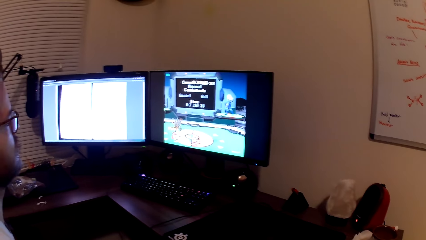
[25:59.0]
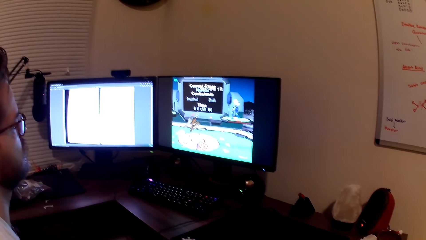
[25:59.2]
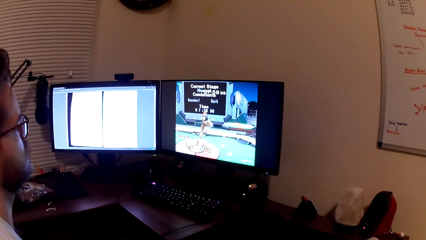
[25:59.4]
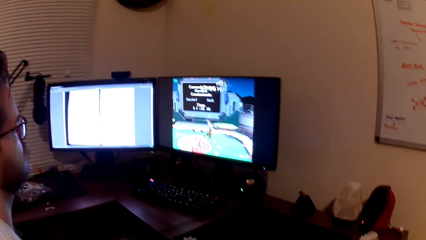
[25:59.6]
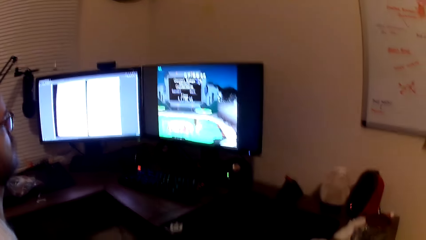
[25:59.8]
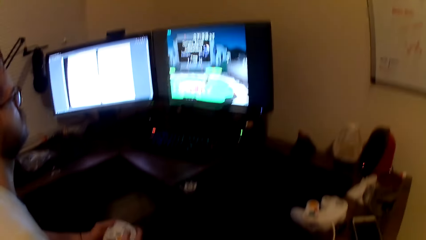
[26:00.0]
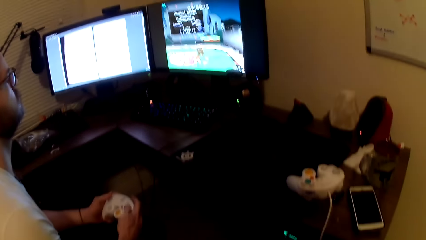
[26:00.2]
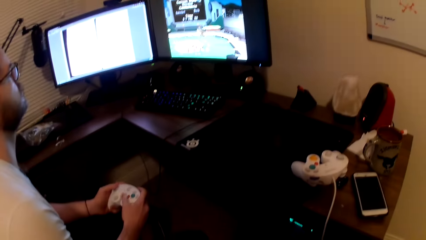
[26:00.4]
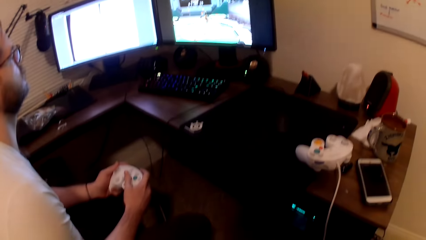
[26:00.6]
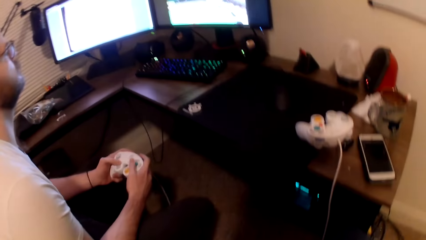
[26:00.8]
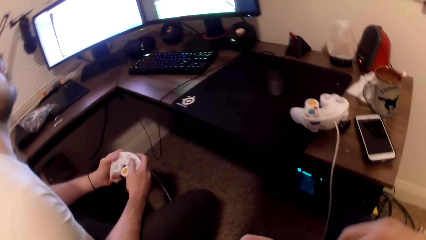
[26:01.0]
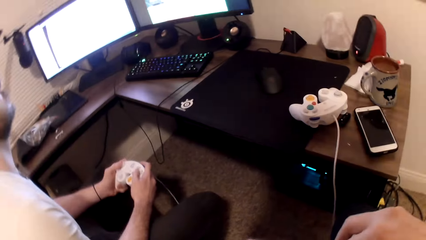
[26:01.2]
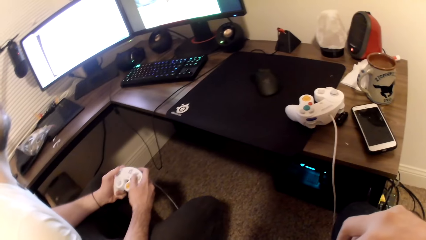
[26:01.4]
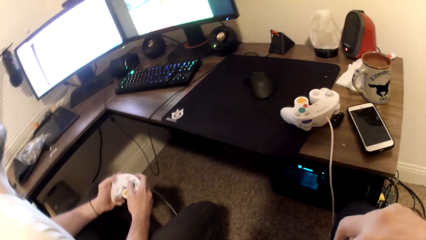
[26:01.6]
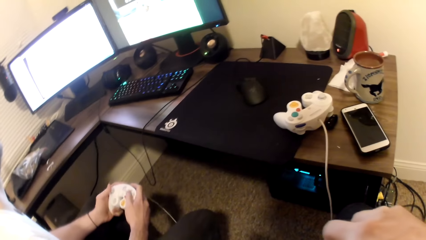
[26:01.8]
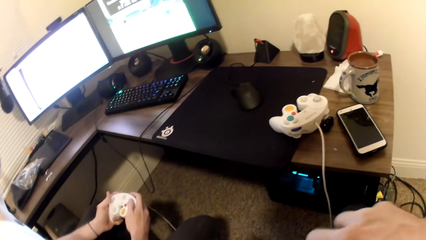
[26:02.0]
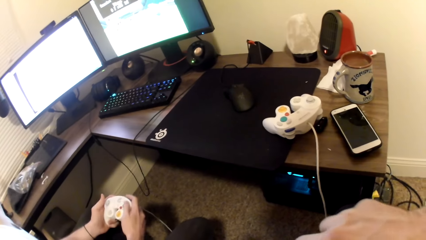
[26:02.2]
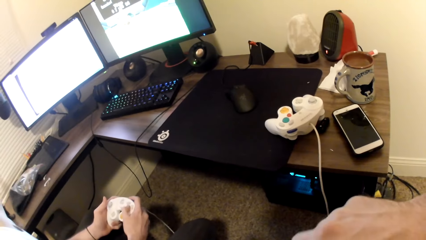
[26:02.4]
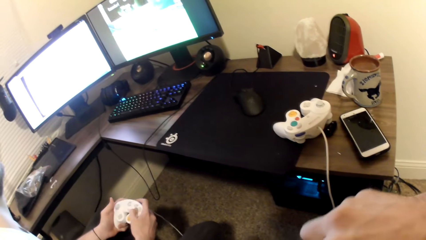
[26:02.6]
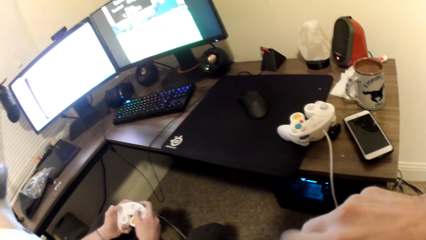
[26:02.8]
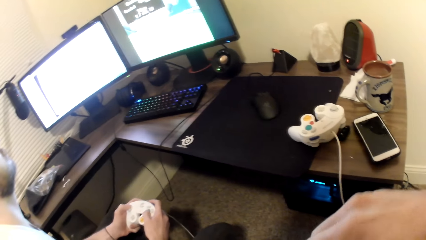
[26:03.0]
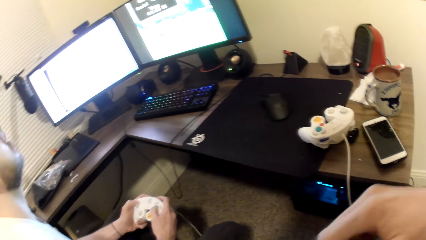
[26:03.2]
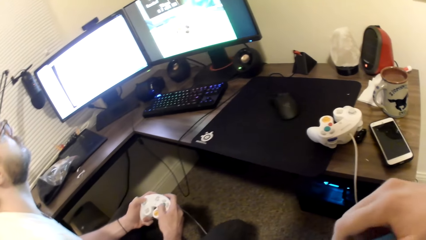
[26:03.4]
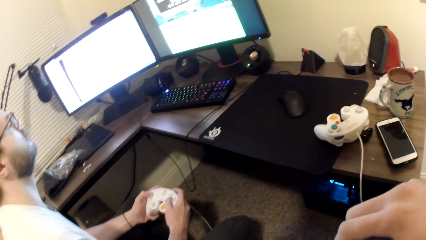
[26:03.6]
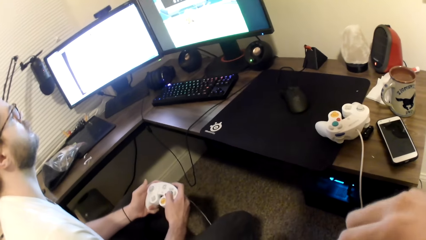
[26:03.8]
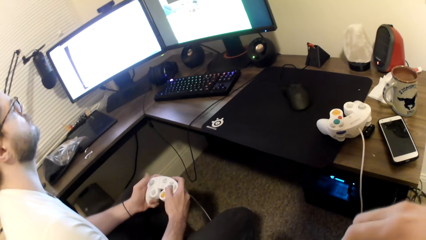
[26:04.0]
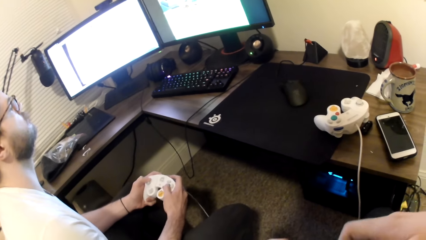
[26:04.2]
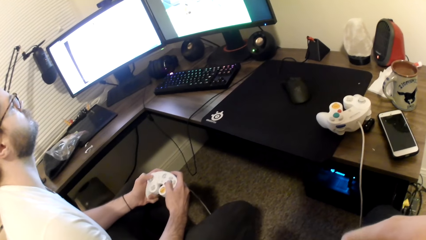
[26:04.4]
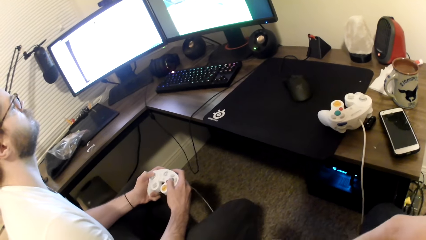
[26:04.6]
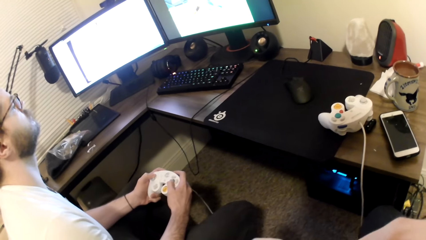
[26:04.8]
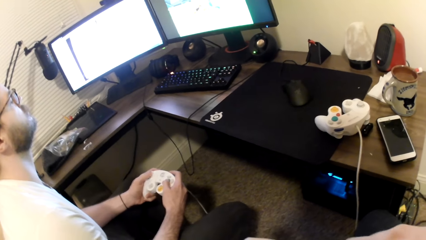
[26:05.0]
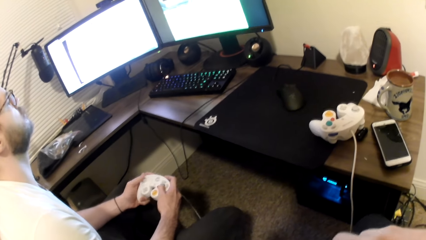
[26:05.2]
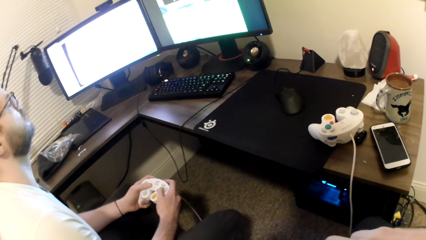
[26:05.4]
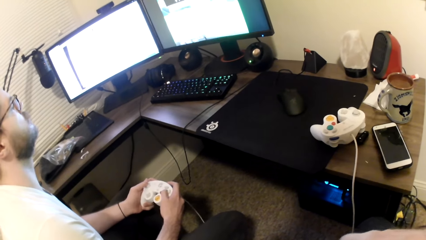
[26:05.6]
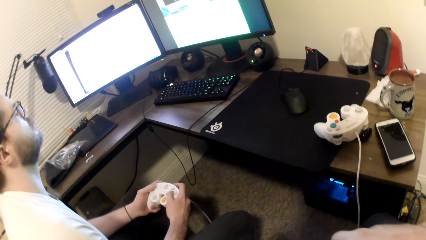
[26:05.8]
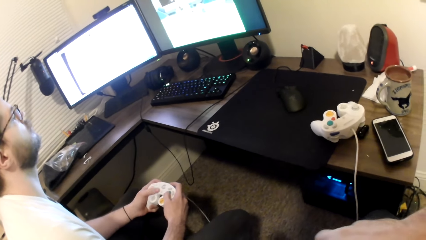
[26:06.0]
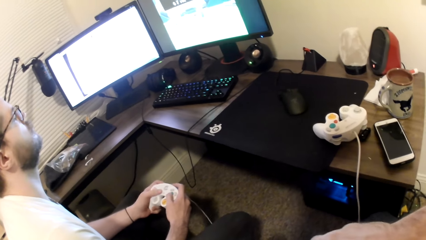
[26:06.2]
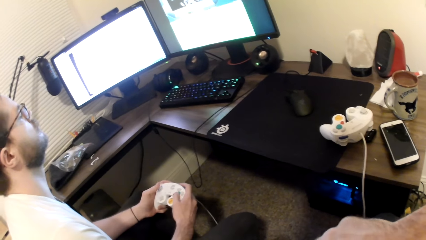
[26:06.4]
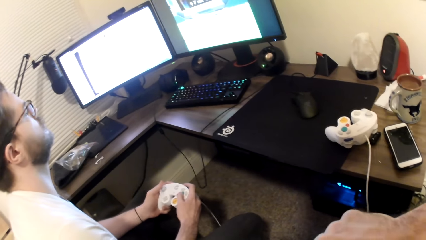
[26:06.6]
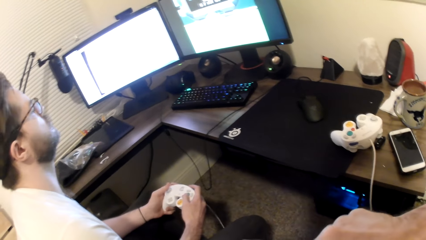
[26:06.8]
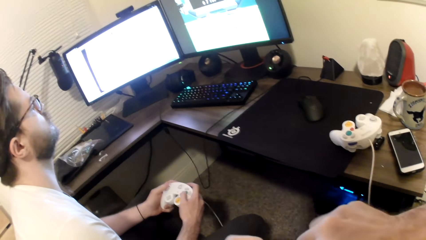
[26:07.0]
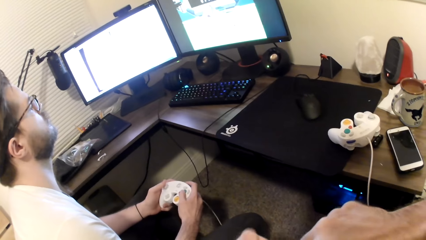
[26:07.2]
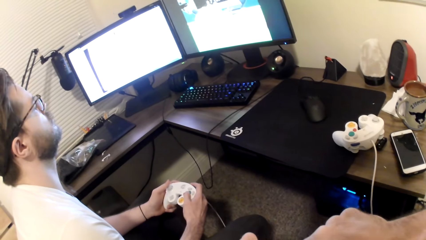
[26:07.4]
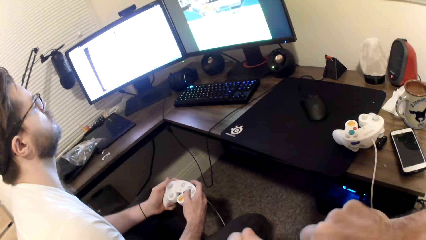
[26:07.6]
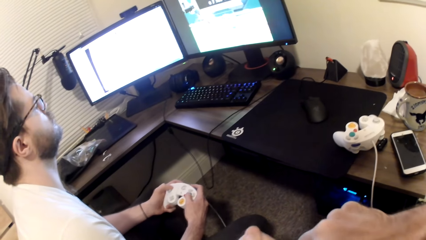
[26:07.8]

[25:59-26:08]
The camera wearer looks around the room. They cut the plastic with a cutter.

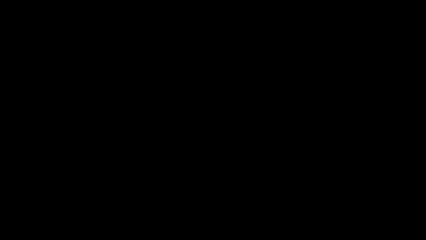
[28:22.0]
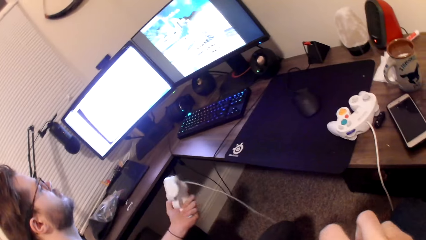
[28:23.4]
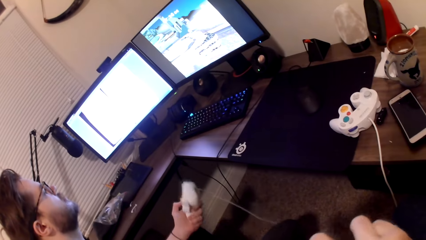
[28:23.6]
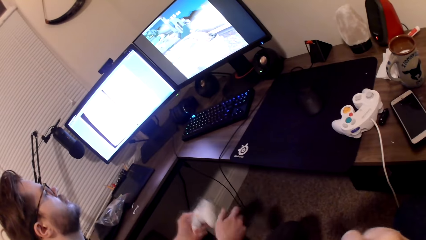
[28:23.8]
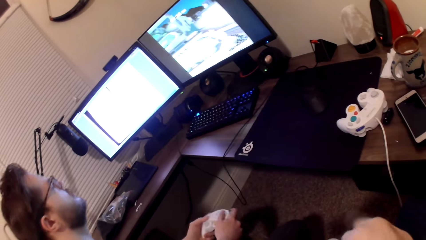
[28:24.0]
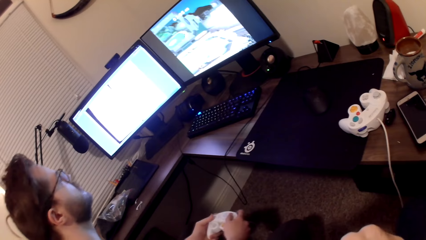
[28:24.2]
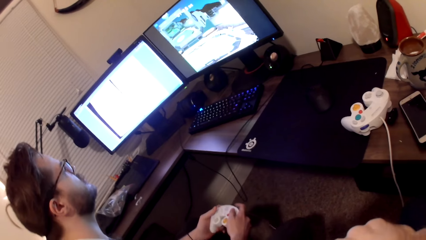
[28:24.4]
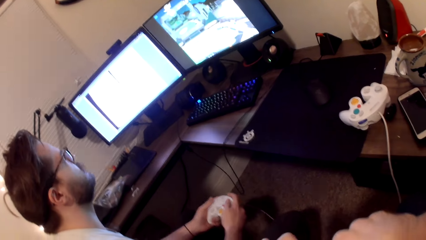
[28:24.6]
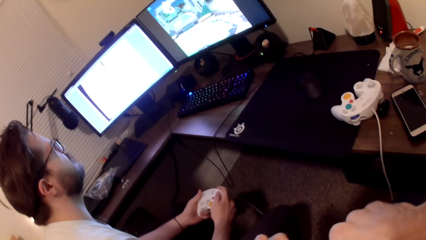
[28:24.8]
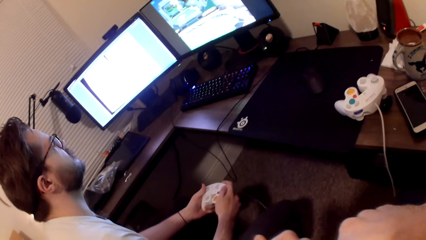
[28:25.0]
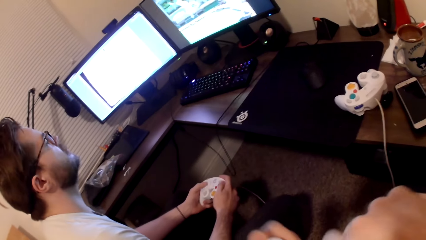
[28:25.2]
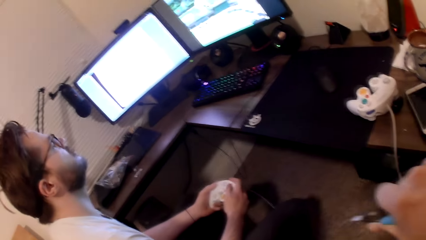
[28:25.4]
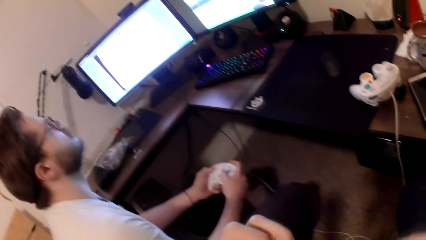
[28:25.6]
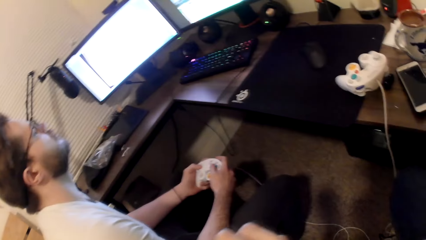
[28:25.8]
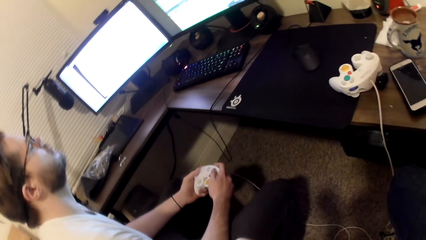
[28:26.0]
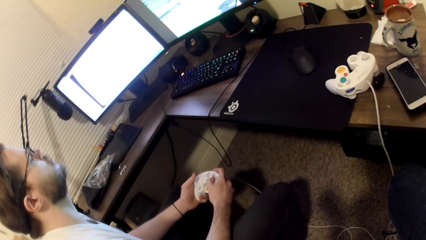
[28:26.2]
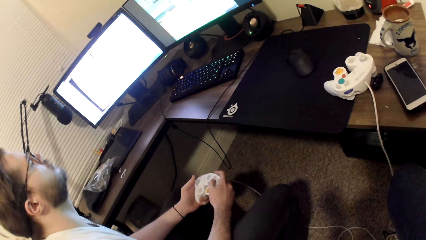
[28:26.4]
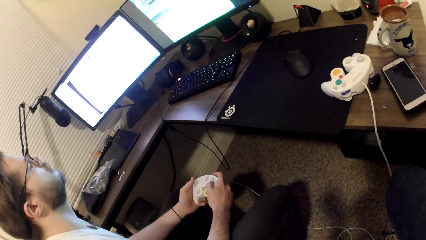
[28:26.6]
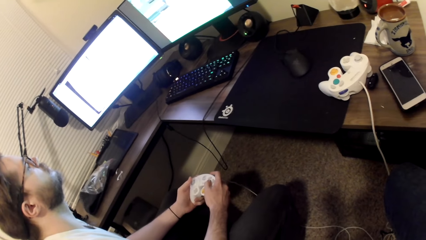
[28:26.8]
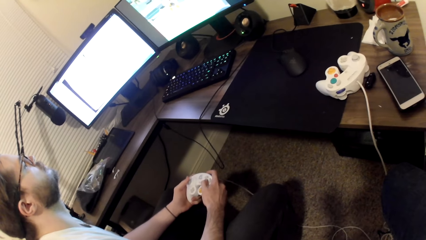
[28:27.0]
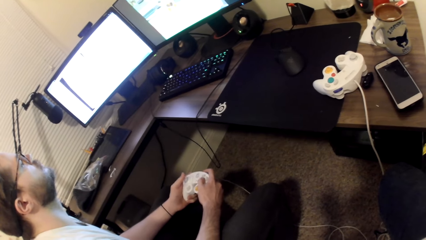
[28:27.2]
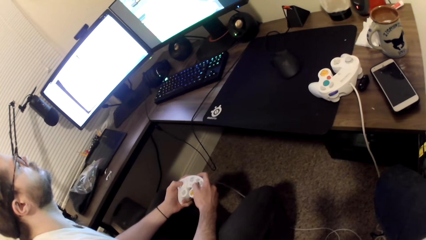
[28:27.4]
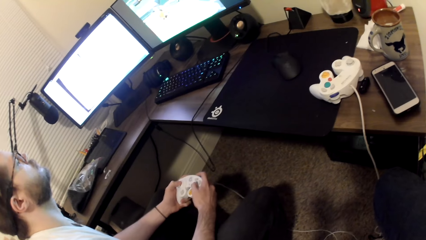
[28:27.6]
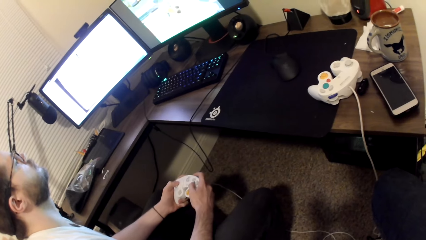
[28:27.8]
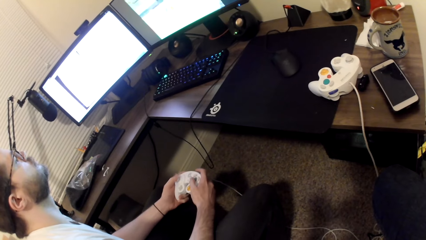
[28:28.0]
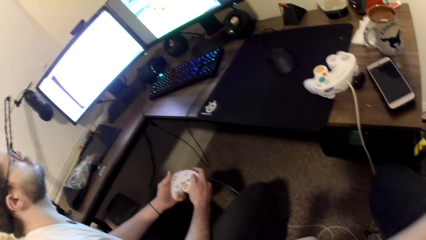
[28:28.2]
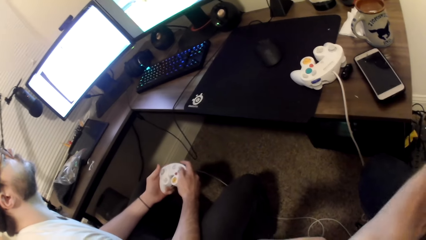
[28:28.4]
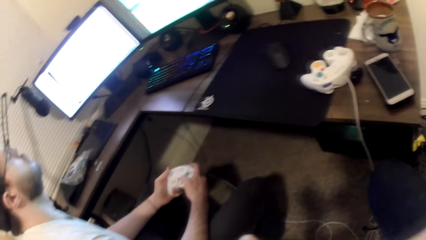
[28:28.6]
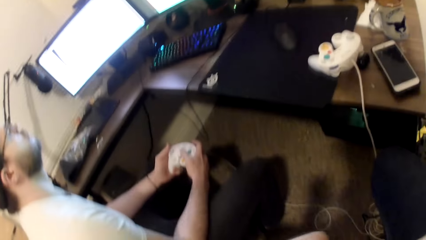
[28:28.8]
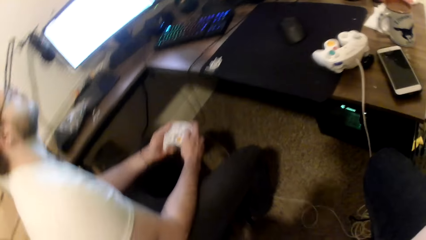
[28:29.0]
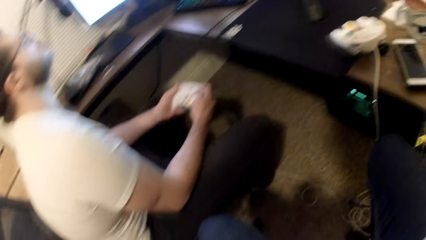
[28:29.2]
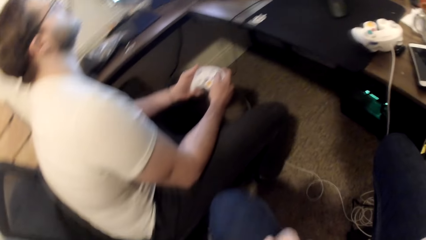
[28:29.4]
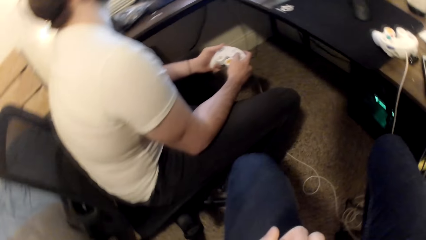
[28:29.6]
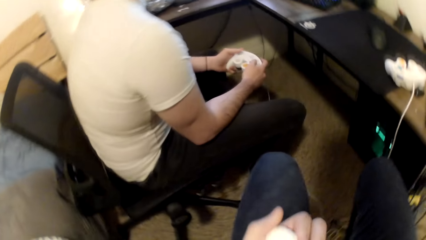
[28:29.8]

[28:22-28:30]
The camera wearer looks at the desktop. A man plays video games with a controller. The camera wearer shapes Styrofoam in his left hand with a plier in his right hand. The man operates the game pad.
